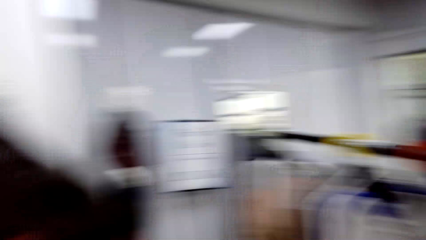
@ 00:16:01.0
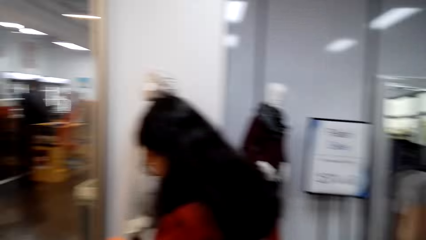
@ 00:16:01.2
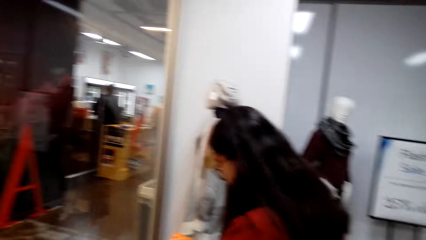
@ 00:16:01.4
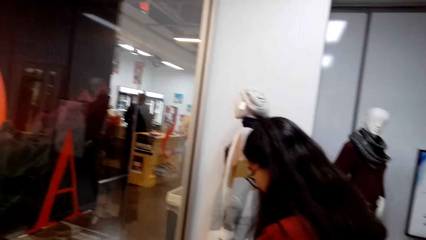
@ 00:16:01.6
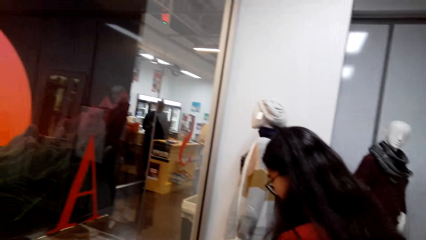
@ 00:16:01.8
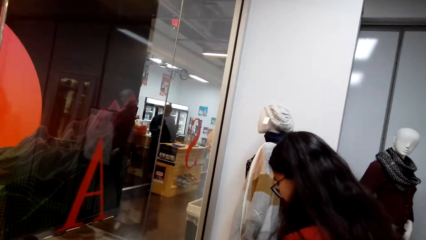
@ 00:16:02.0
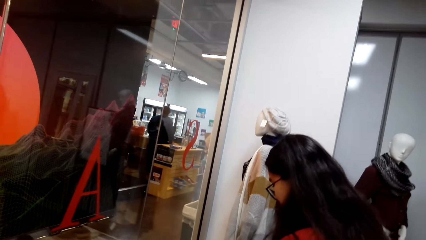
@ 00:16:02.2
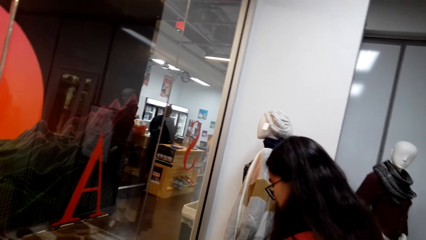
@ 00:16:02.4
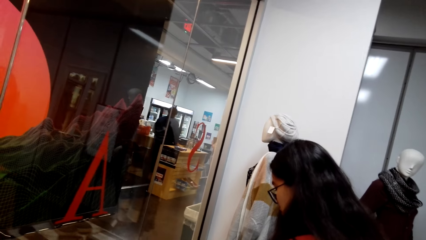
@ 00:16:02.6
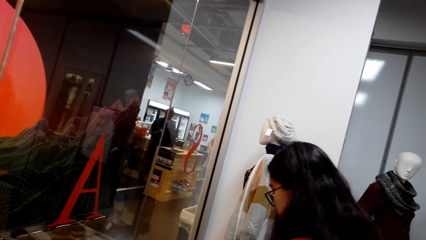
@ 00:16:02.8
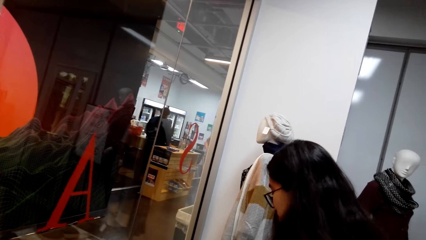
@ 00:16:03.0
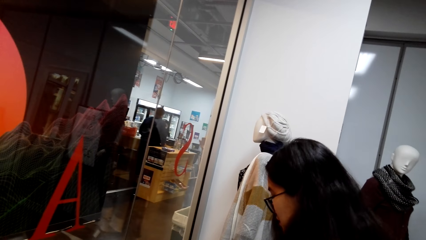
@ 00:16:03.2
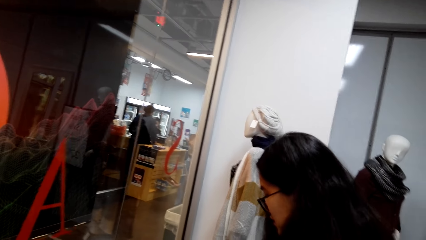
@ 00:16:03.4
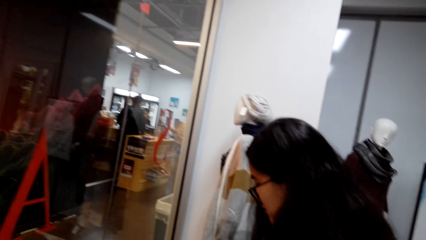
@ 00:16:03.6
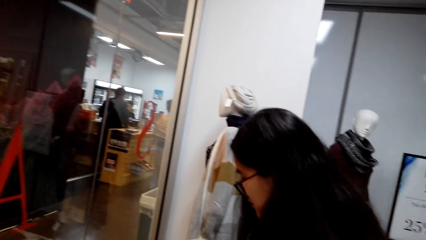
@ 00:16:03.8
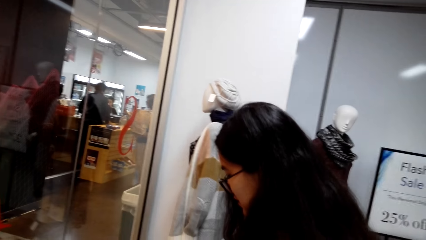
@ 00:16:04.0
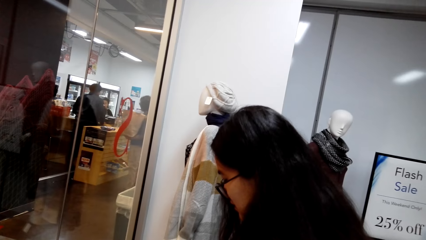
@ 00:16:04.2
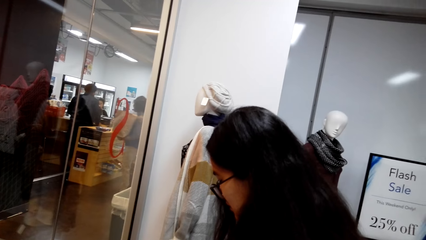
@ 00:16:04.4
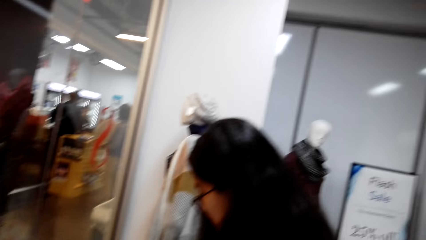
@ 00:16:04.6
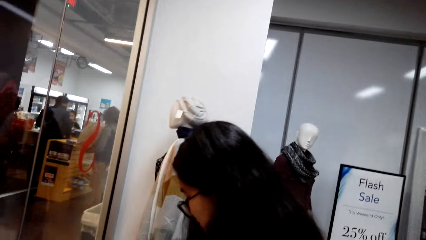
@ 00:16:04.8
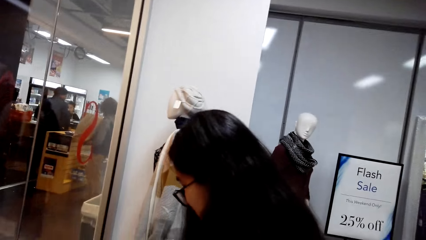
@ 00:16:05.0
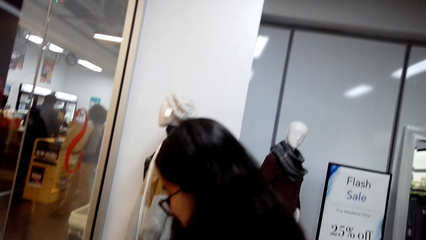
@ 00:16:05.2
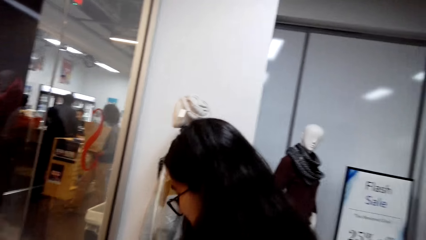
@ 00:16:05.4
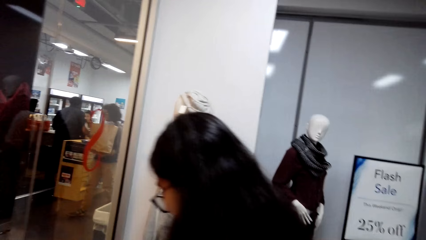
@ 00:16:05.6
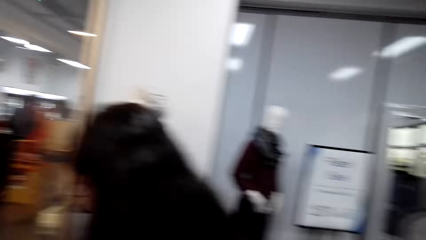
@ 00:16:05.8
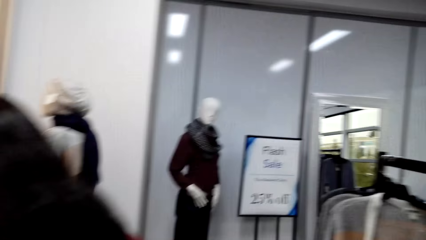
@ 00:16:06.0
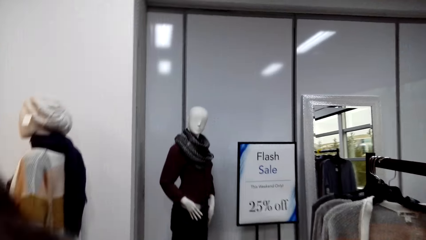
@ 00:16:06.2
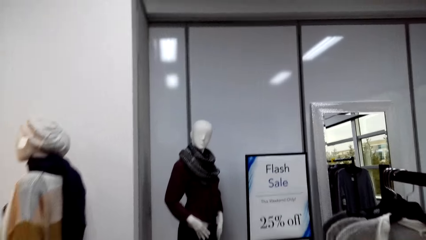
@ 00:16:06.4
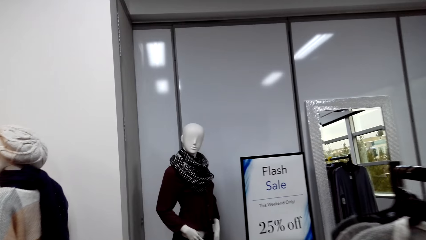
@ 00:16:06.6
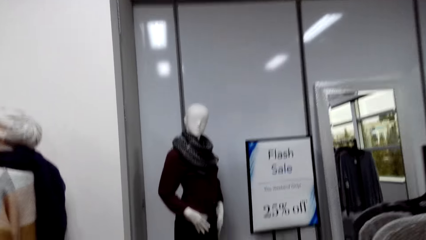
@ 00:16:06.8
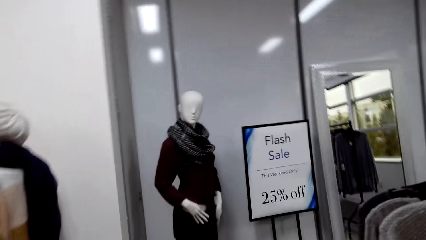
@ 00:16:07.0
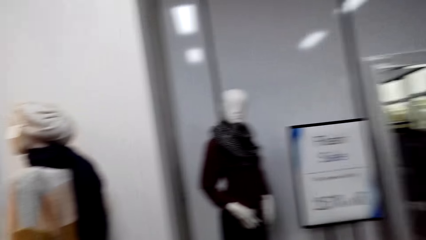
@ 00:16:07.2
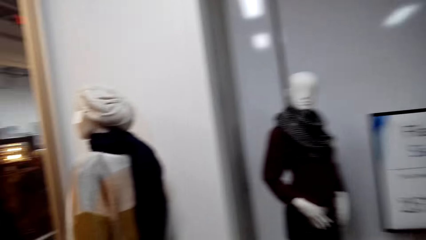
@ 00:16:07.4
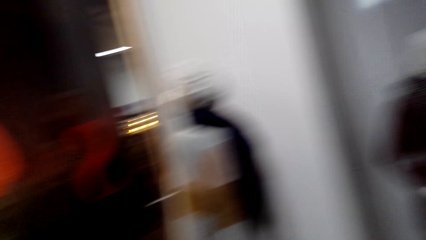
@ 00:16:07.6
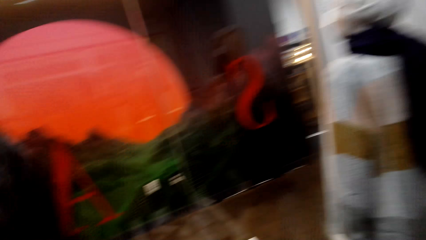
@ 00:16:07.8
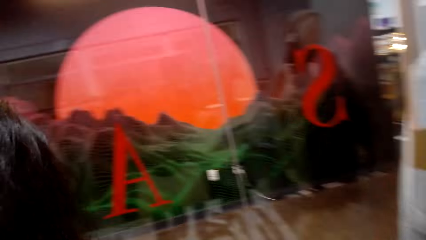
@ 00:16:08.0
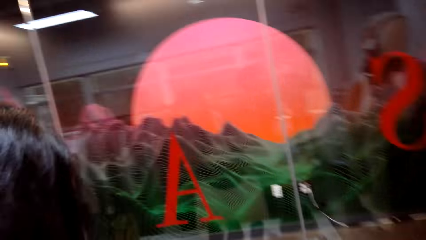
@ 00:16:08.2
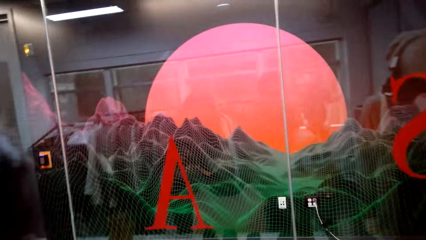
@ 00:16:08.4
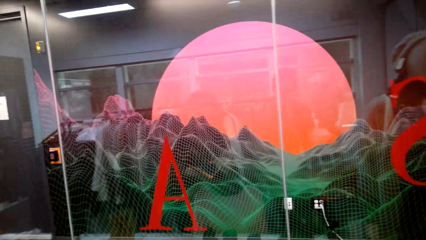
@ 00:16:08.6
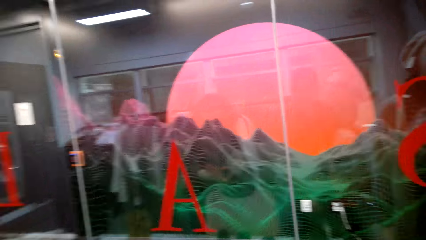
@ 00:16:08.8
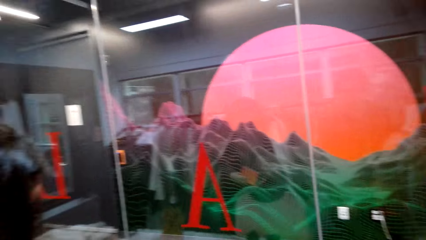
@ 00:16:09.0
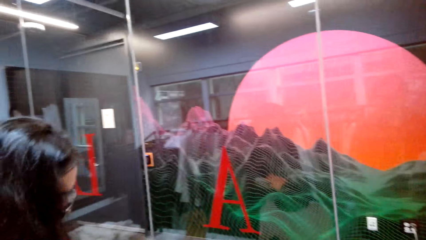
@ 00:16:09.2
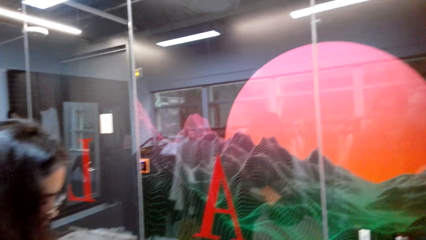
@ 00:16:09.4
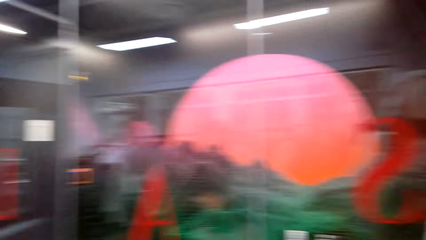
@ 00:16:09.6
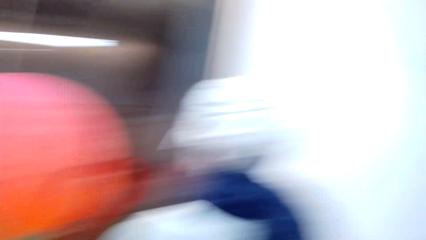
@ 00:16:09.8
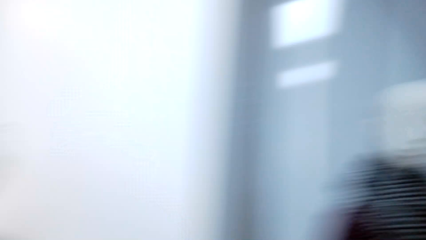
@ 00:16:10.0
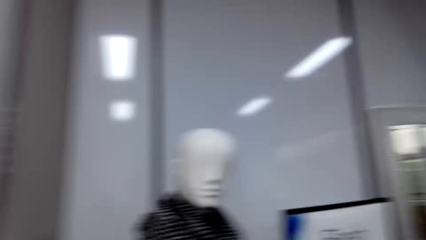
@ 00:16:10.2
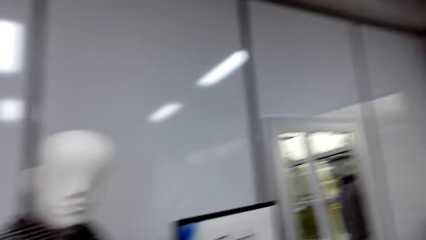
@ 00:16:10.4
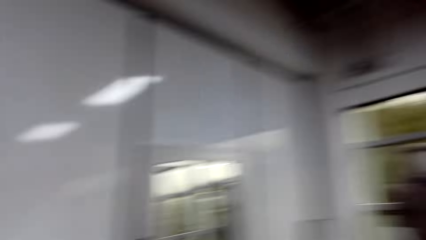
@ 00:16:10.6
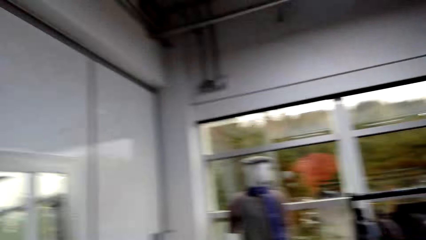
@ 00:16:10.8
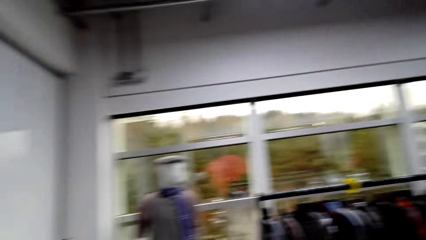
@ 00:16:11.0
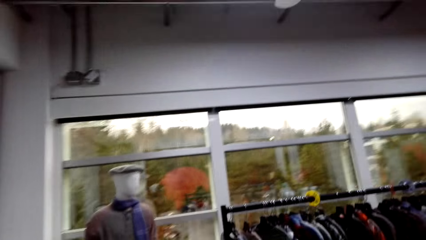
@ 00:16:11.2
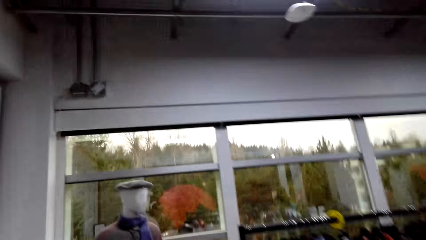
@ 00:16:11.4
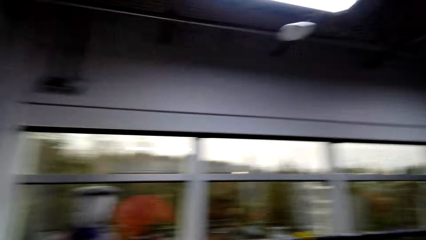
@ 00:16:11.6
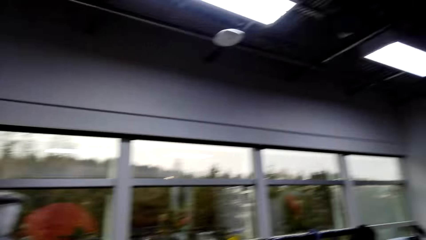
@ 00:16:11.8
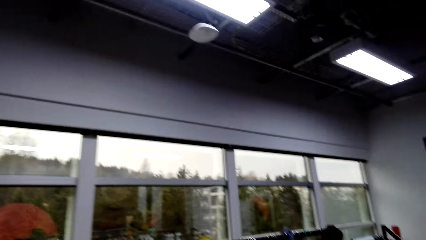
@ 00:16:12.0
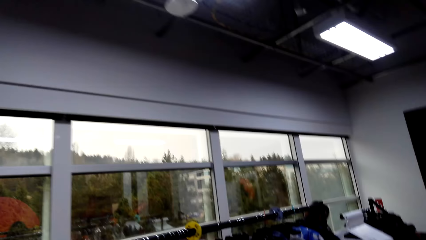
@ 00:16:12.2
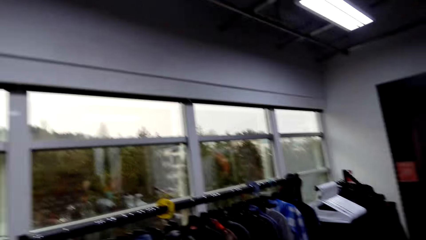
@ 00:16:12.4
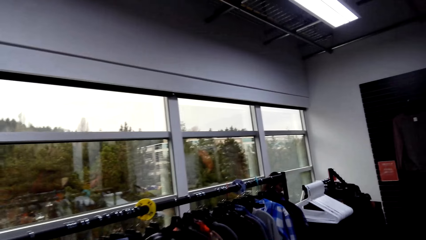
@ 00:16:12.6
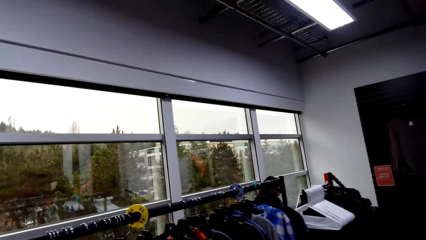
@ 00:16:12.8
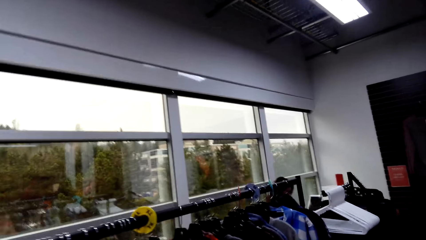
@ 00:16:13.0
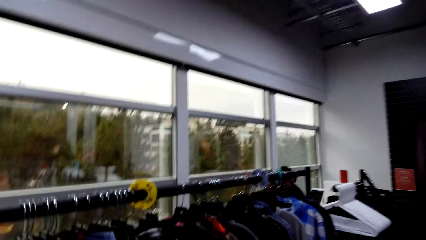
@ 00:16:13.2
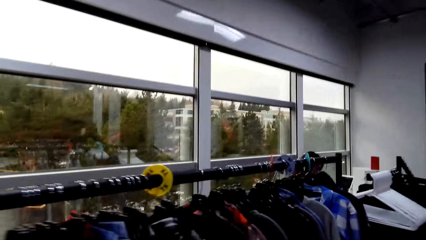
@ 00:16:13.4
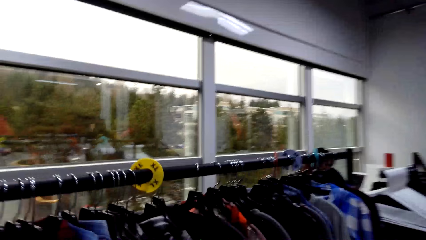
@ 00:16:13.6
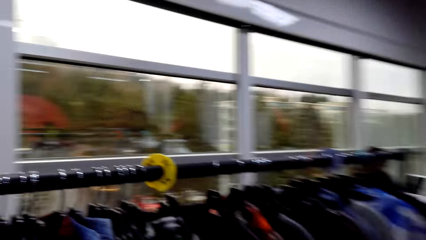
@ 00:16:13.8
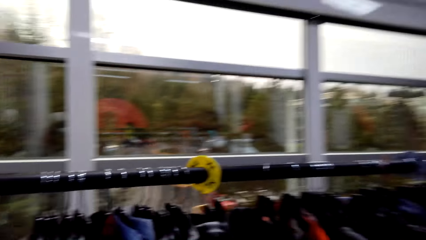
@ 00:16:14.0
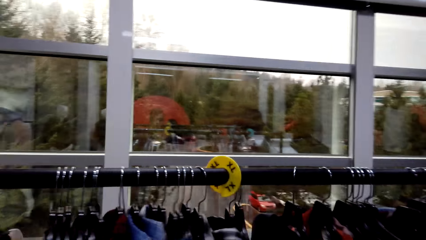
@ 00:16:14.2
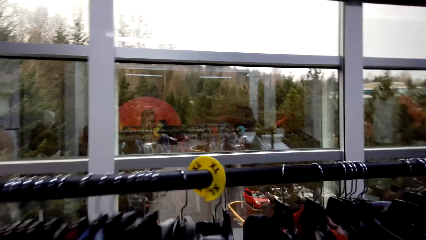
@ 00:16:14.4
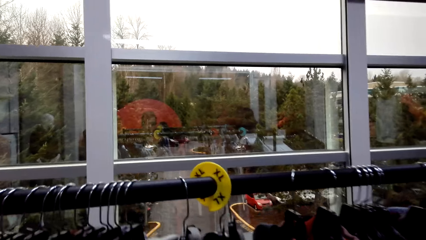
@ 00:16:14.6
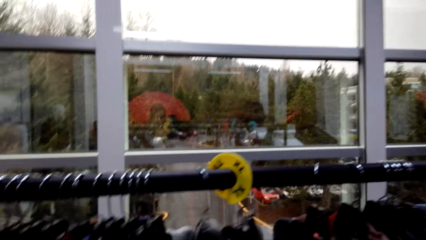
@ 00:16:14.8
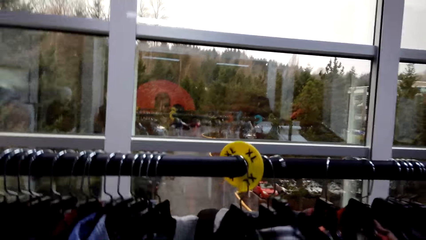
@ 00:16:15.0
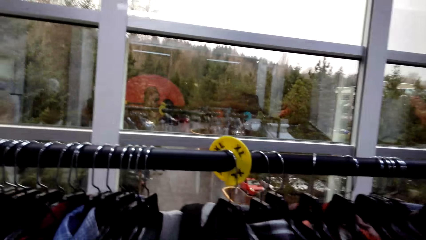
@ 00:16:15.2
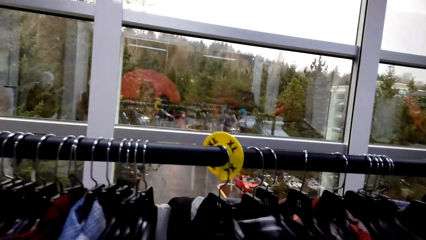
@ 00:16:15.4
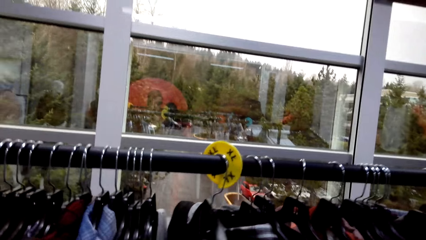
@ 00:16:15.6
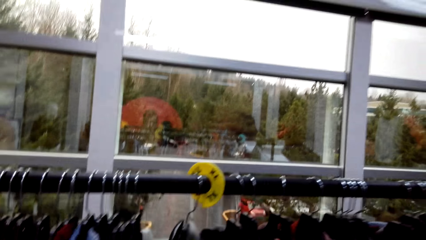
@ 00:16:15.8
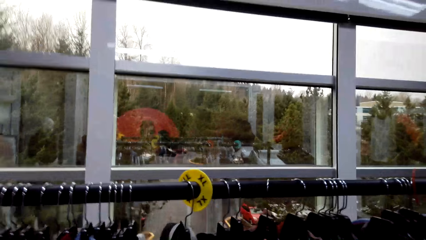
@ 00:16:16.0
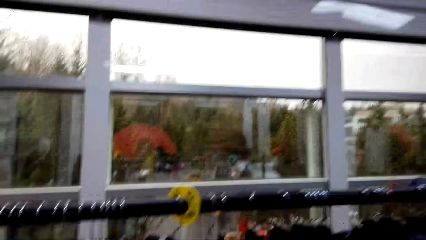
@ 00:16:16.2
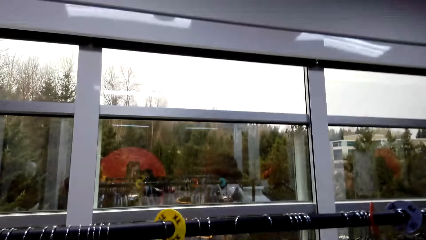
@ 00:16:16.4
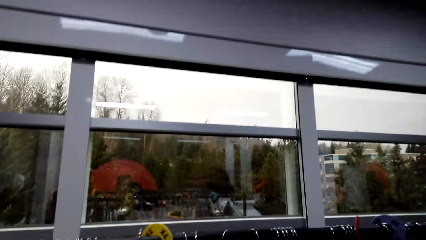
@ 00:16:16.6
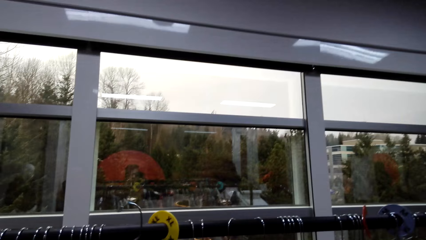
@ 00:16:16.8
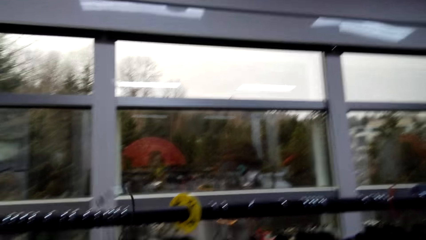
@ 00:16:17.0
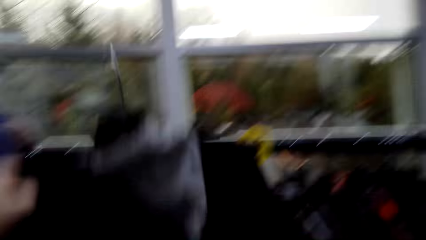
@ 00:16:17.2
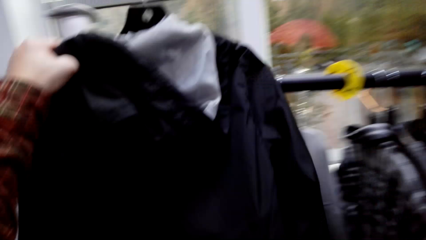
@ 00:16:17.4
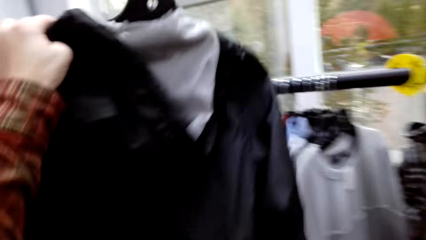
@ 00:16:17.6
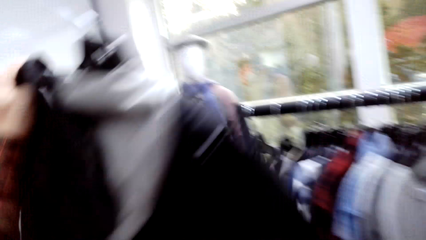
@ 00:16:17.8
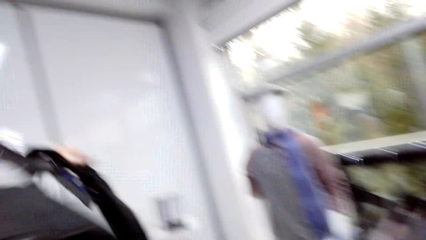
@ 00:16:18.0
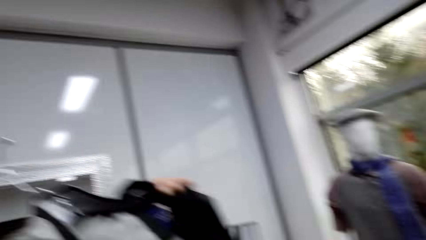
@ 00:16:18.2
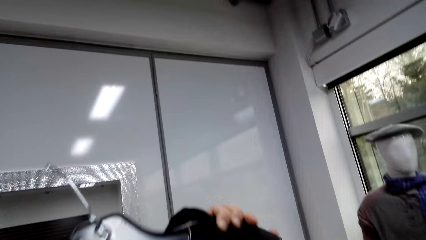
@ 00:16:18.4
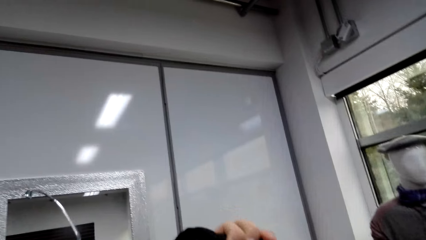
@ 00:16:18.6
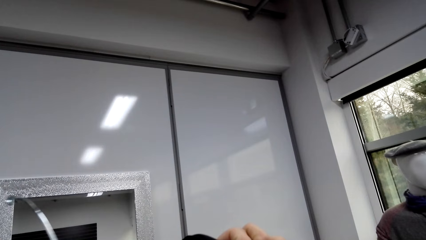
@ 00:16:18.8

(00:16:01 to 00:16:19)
The camera wearer looks at a person. They walk around the supermarket. They look around the supermarket. They walk around the supermarket. They move the clothes on the metal rail. They remove the cloth from the metal rail. They pick up the cloth.
